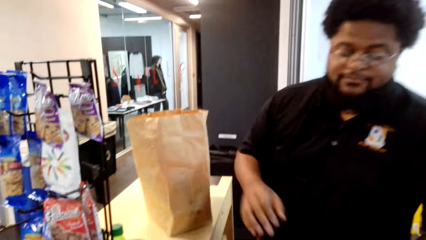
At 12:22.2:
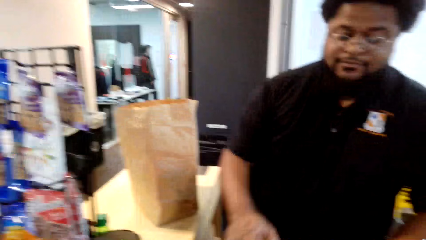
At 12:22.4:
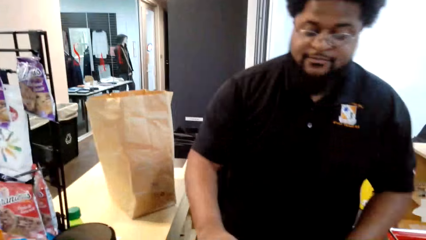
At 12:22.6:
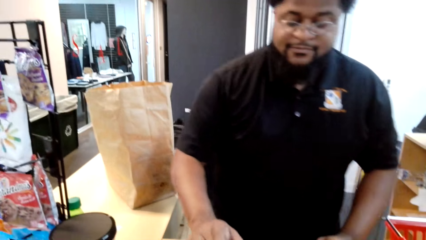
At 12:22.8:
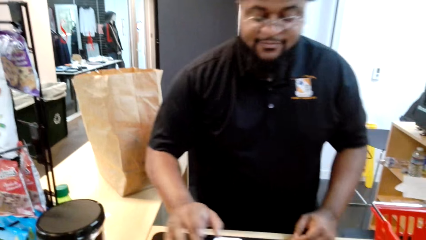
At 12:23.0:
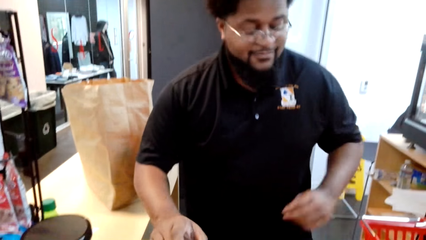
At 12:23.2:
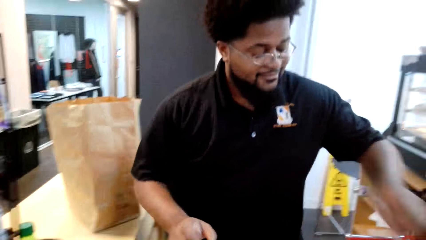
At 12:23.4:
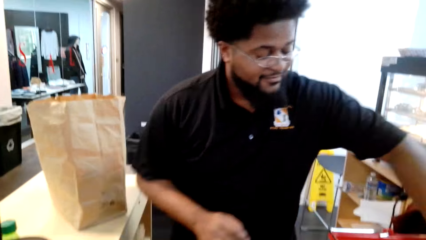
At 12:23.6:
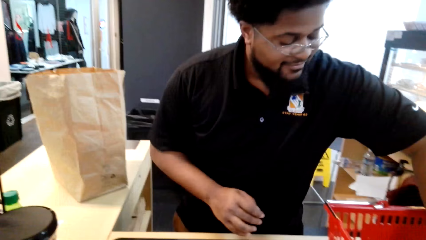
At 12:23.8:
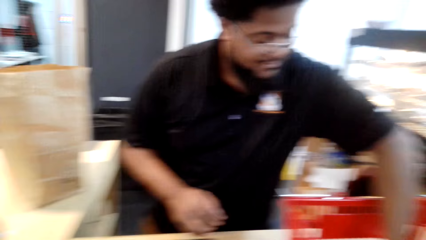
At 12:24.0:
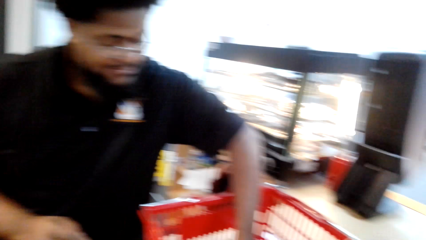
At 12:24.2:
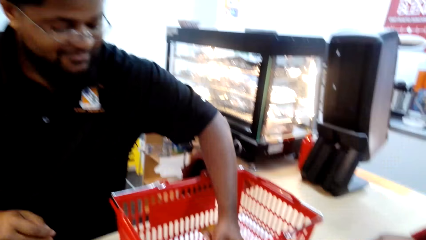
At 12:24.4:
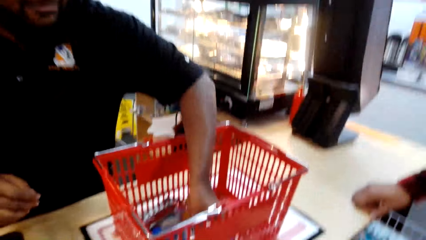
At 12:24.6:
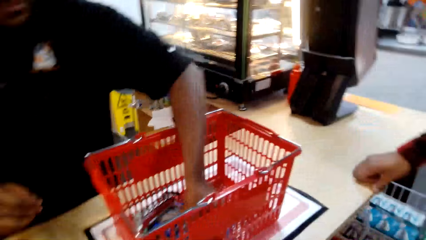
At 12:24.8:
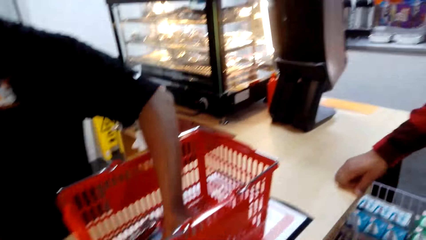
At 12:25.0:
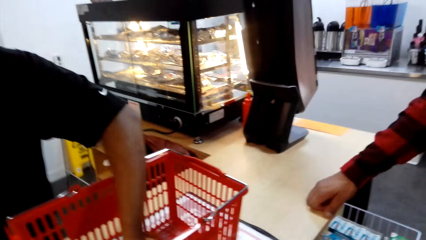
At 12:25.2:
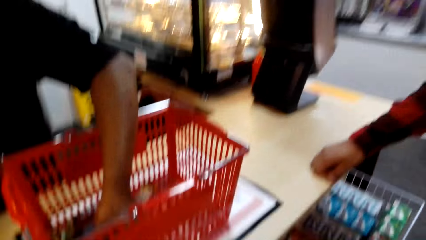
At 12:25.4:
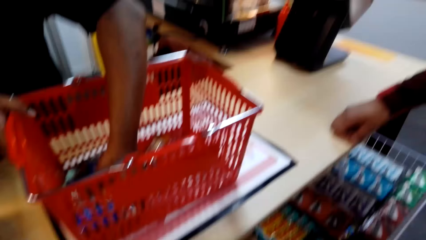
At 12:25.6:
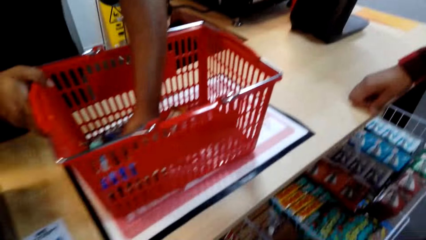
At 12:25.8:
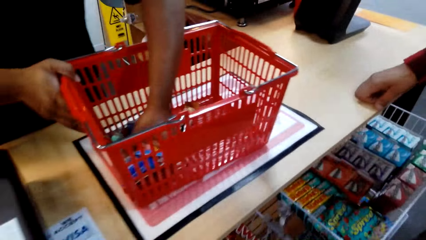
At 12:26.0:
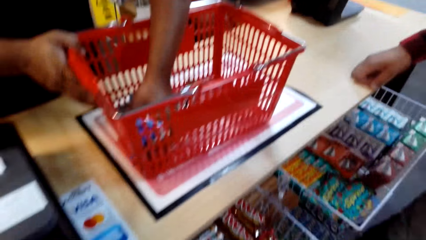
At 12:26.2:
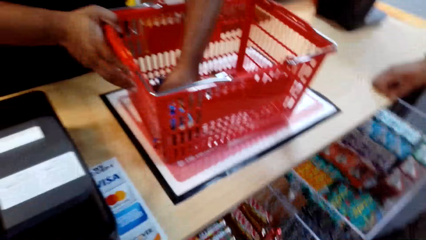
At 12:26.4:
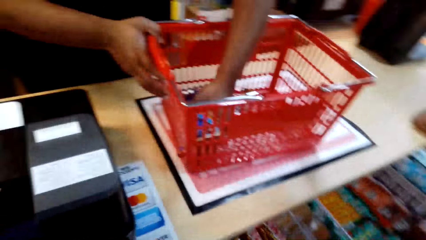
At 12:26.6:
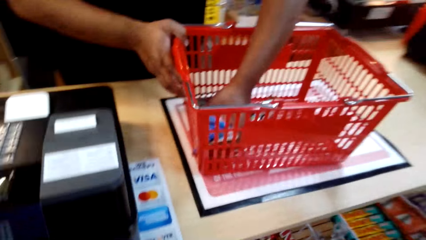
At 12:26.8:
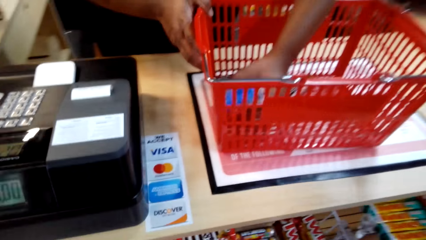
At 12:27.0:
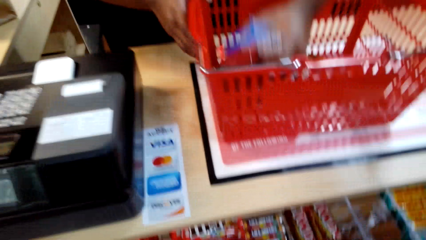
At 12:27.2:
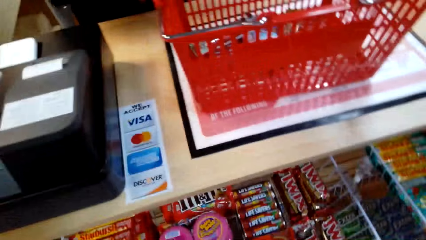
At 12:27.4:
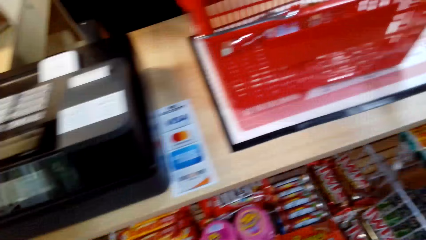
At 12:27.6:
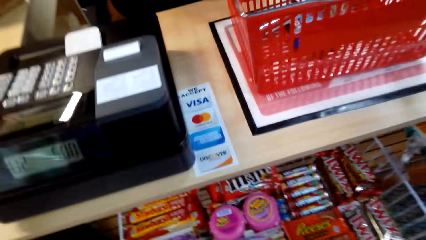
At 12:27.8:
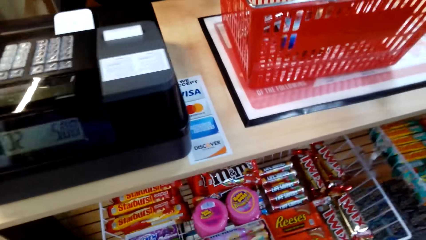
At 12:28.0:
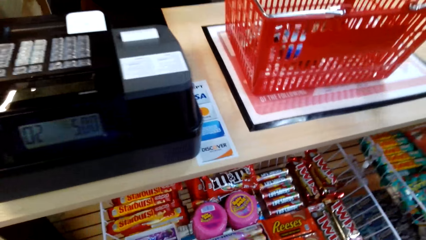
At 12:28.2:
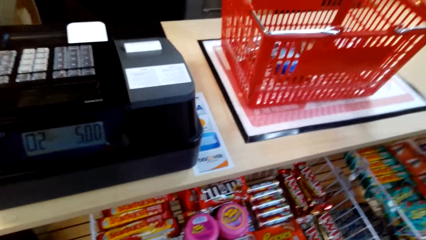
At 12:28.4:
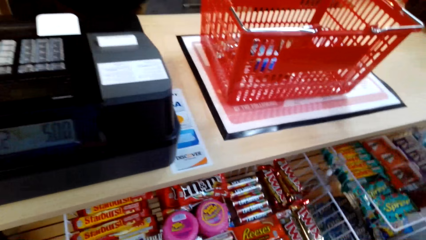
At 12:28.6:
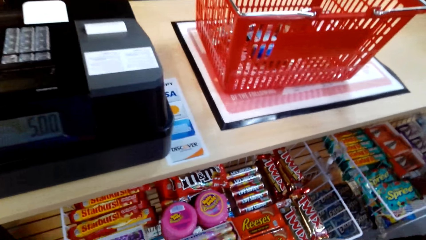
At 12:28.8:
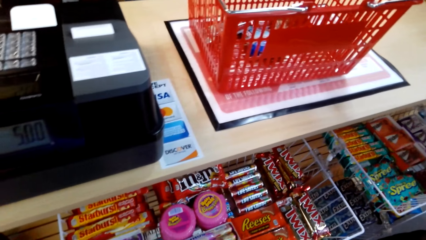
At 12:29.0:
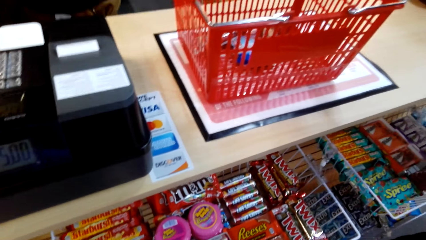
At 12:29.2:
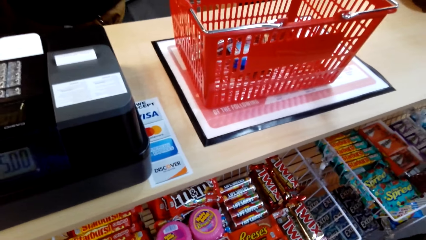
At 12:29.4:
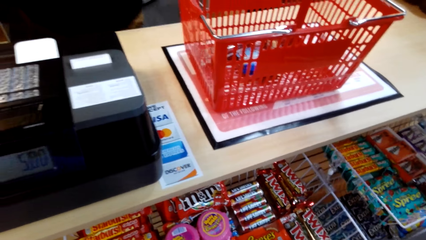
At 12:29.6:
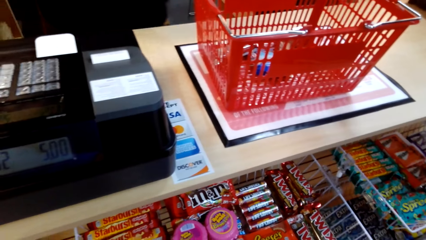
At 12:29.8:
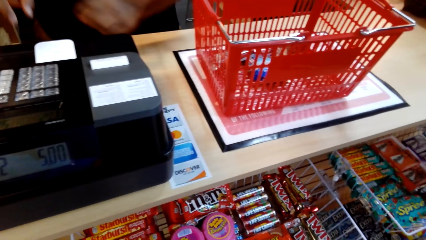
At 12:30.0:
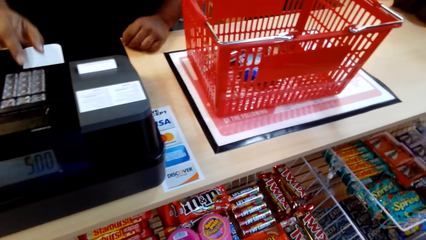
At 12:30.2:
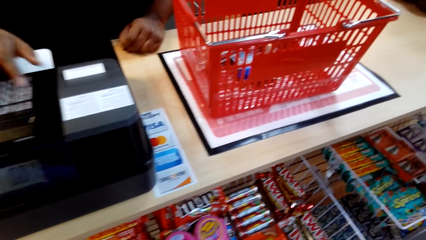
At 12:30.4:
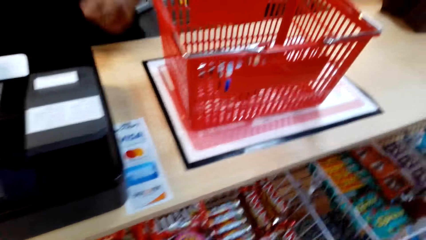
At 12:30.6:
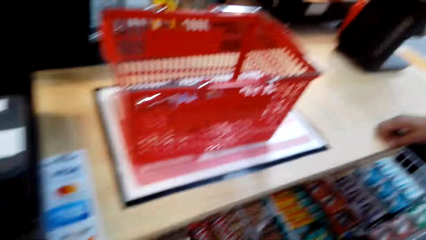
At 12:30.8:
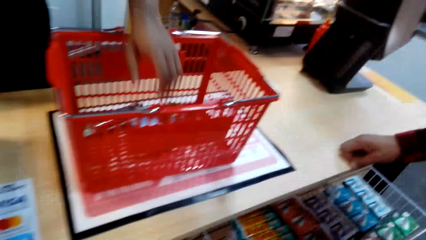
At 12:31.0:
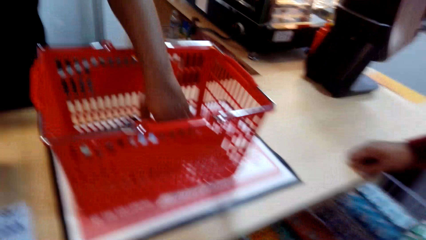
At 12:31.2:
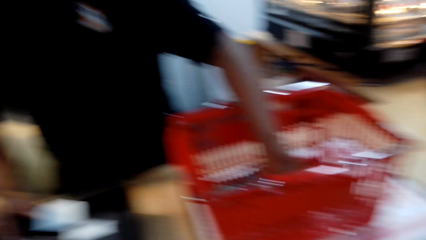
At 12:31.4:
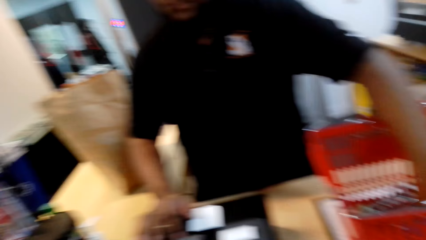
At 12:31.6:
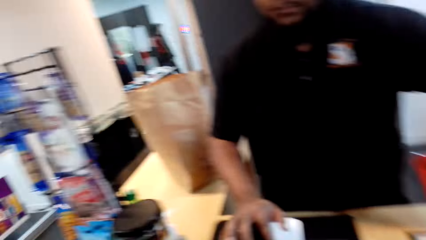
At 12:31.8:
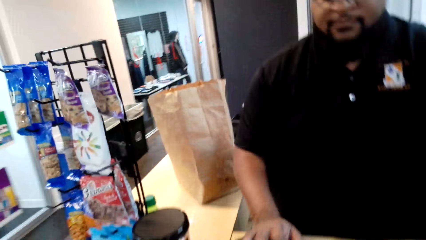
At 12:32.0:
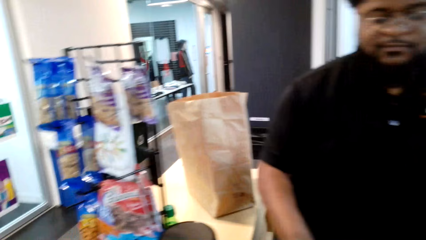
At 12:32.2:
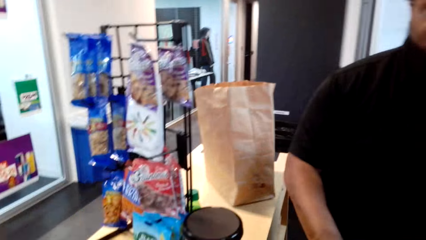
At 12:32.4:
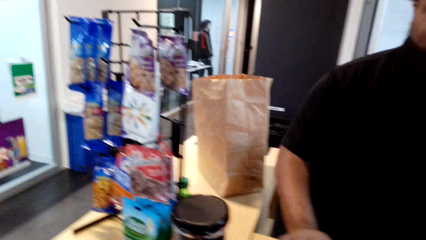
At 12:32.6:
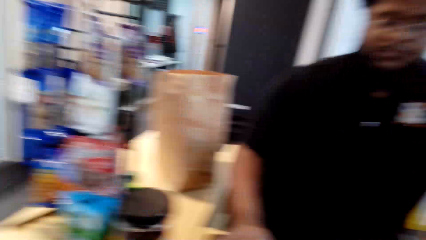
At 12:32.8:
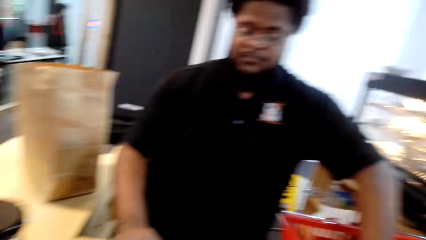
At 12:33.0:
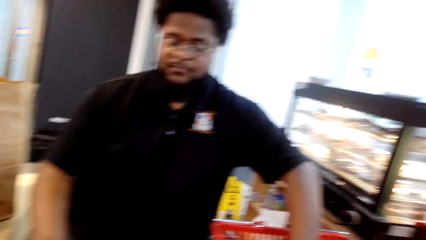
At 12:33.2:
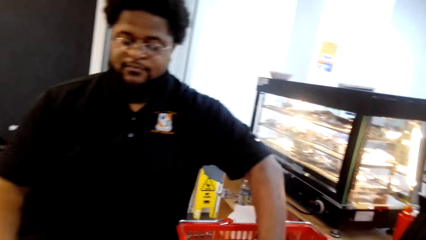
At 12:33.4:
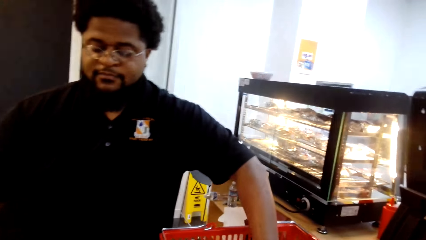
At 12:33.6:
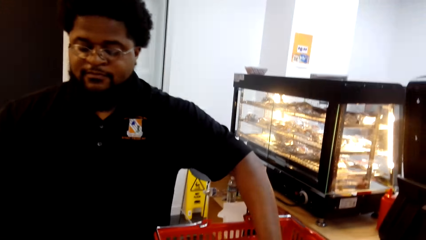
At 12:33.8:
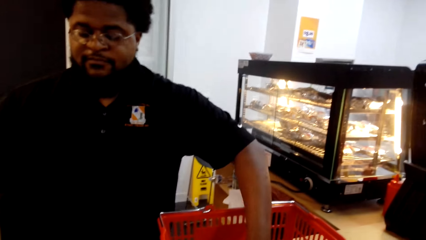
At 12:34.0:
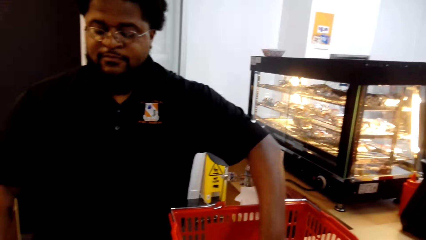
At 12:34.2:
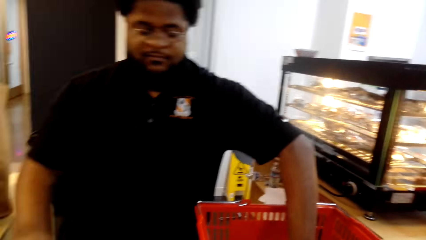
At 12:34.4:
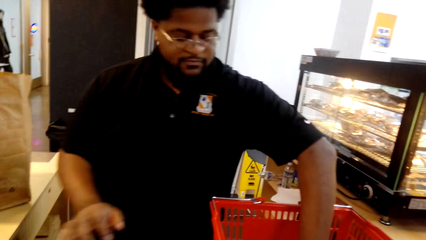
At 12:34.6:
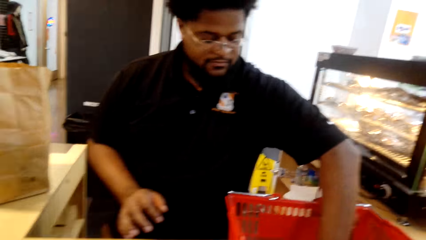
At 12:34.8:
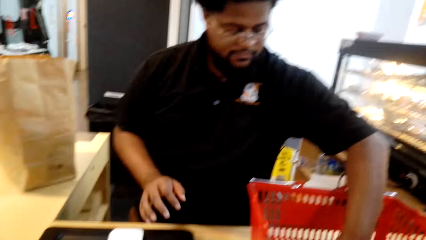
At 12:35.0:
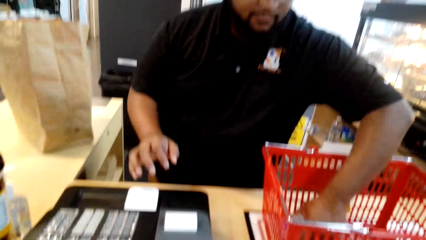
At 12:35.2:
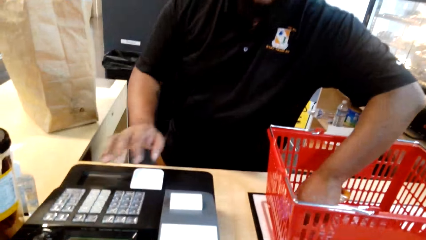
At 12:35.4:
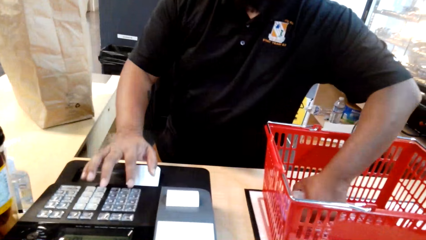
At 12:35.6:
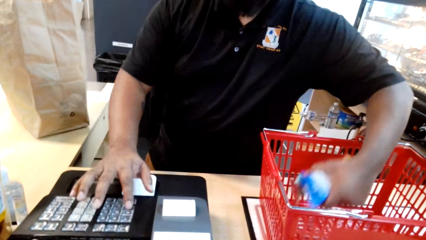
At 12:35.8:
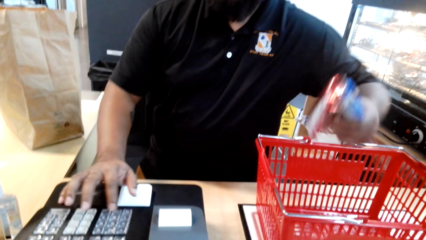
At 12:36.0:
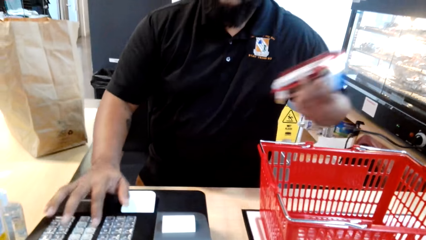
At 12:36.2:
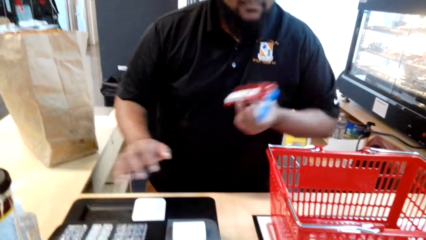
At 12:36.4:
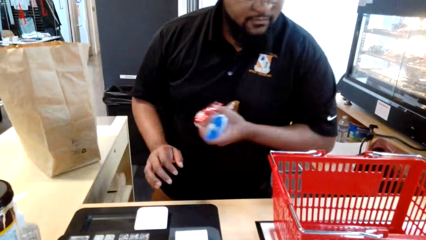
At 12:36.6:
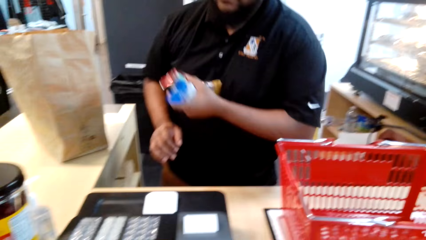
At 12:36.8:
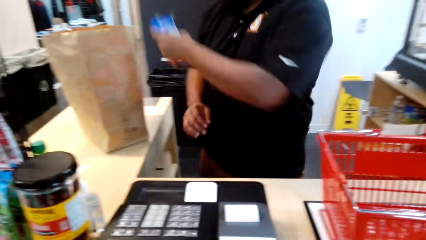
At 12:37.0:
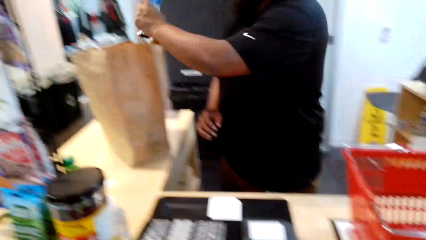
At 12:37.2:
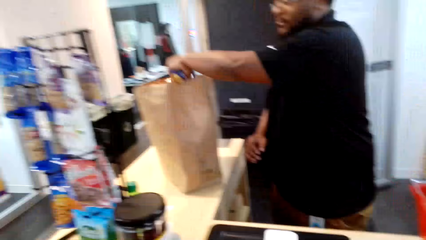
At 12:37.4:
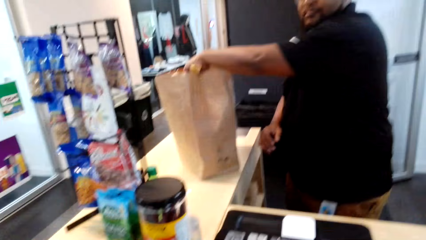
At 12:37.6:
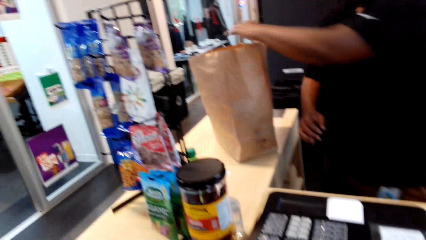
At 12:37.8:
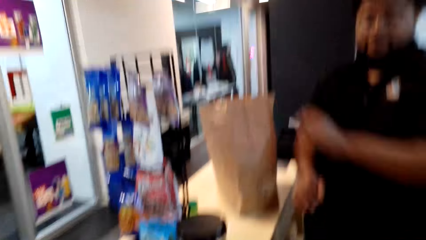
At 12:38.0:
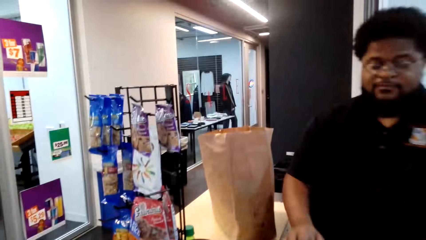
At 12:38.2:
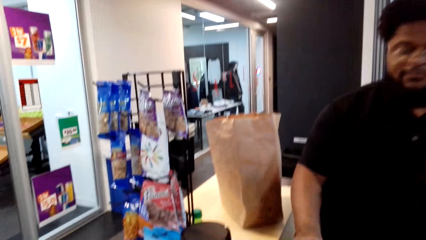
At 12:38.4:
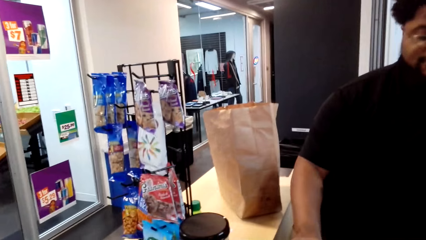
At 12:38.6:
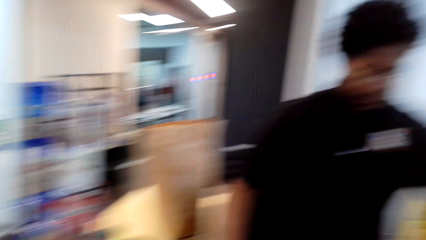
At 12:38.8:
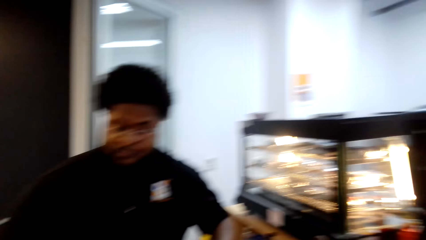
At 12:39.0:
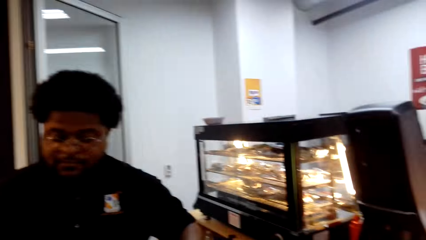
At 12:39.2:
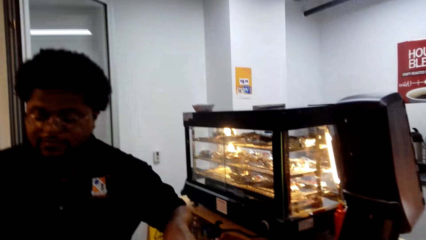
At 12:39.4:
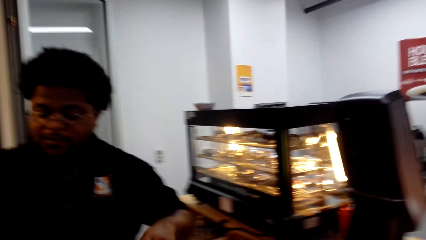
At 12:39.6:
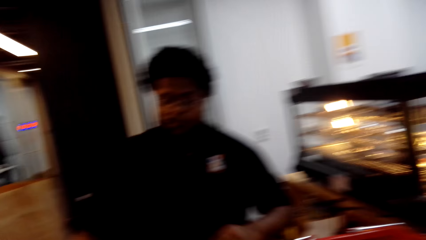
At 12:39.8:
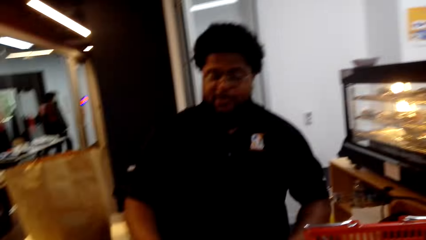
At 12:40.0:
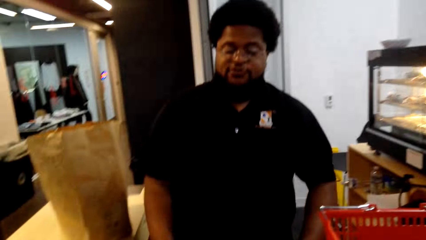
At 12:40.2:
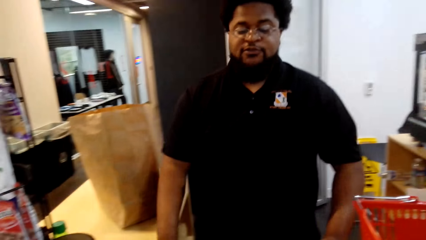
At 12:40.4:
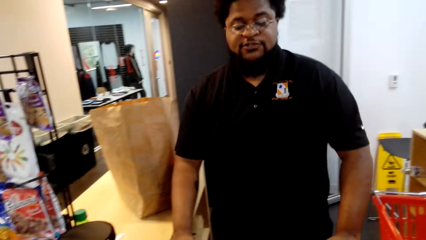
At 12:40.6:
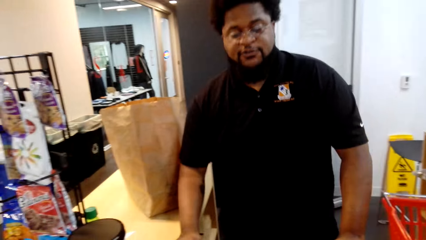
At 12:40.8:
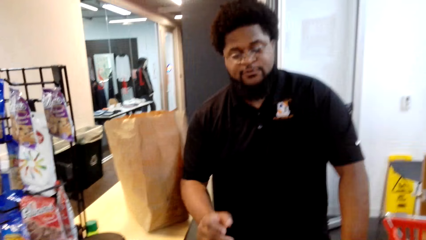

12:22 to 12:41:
A man calculates the items purchased according to their price and puts them in the shopping bag. The man takes something, calculates the price, and puts something in the brown bag.
